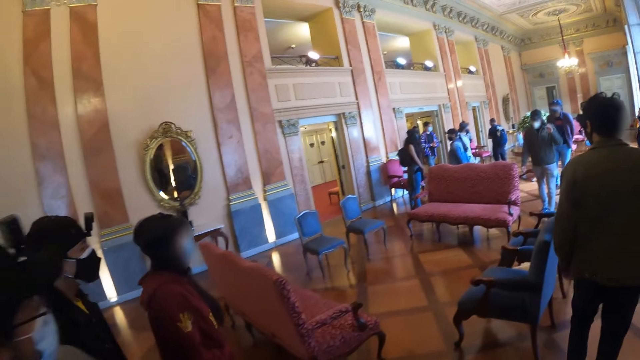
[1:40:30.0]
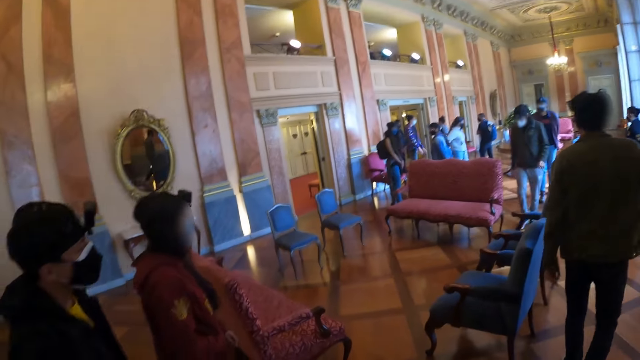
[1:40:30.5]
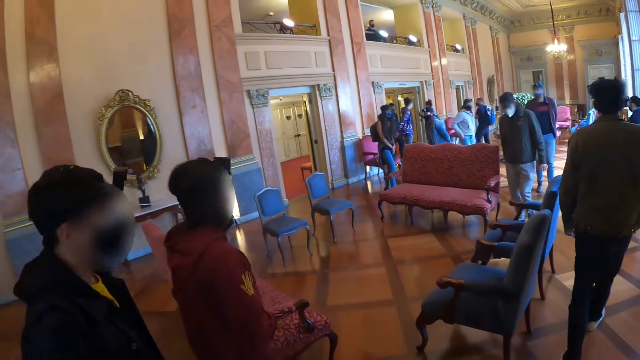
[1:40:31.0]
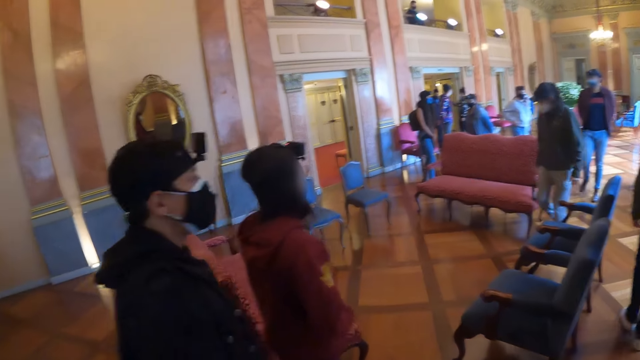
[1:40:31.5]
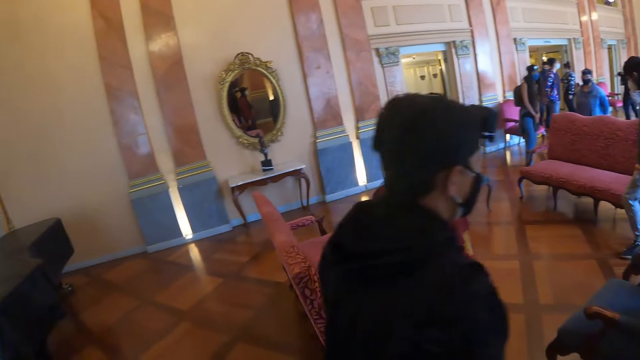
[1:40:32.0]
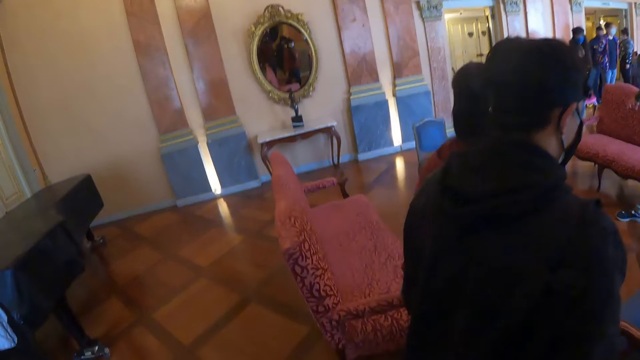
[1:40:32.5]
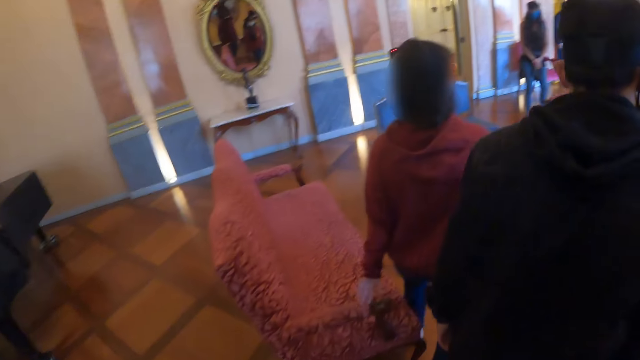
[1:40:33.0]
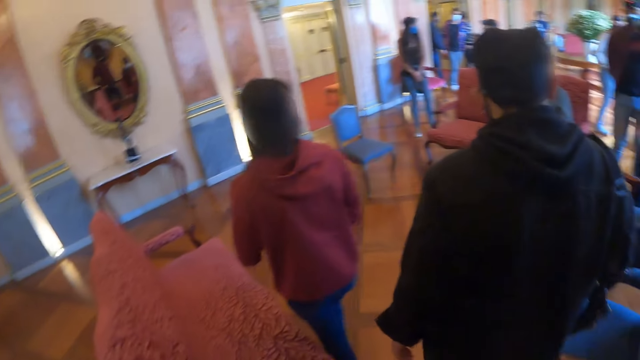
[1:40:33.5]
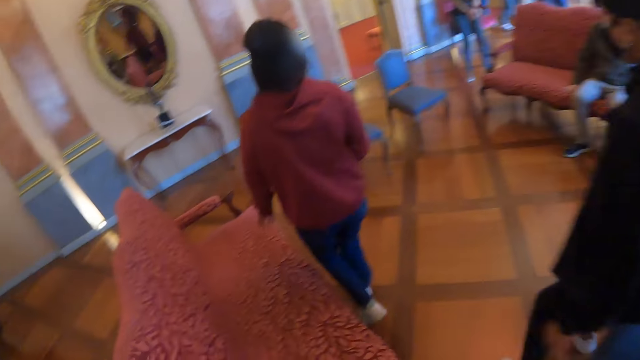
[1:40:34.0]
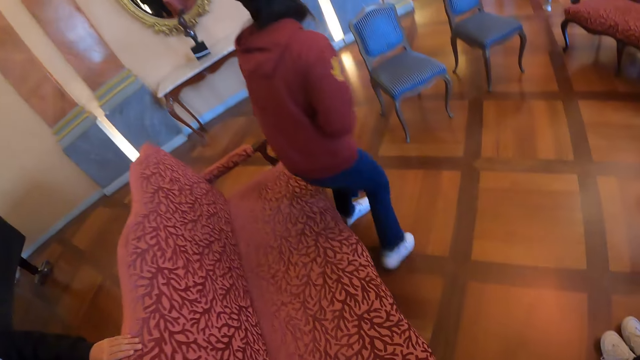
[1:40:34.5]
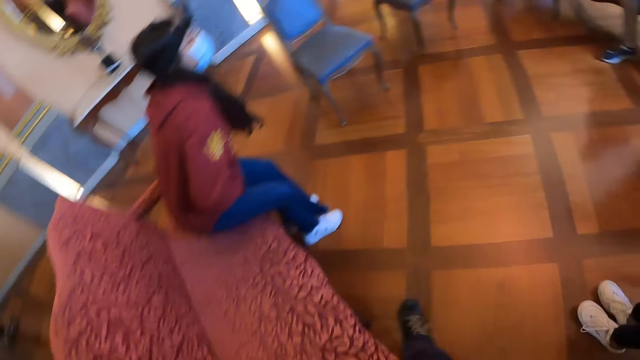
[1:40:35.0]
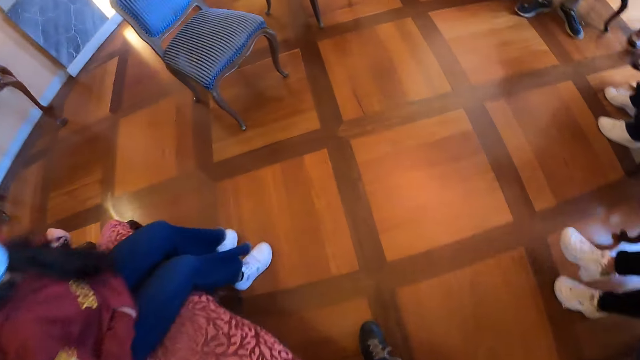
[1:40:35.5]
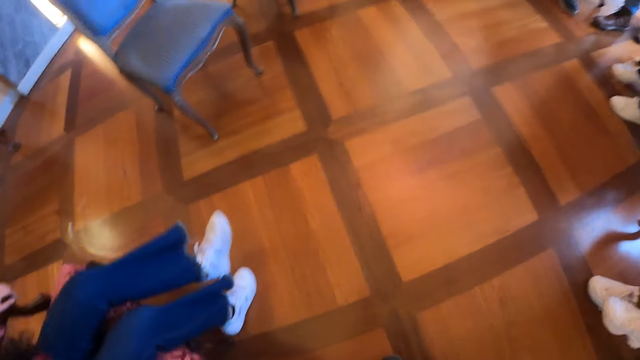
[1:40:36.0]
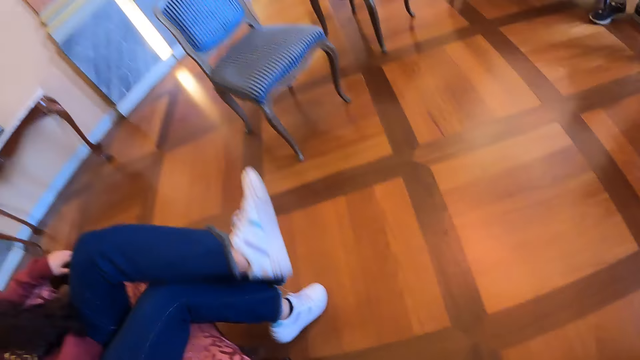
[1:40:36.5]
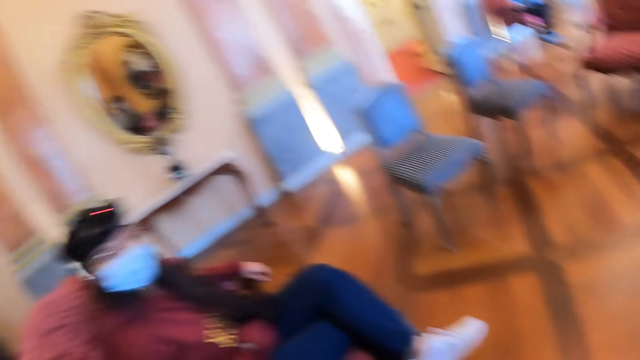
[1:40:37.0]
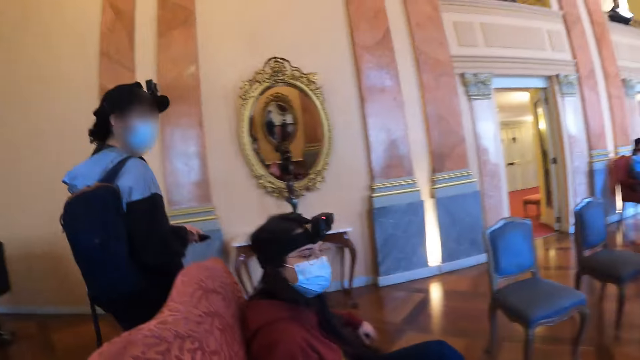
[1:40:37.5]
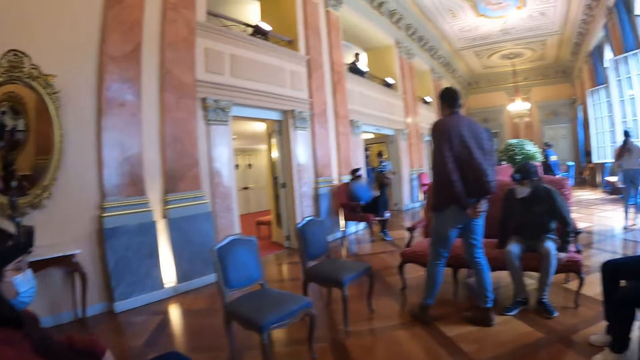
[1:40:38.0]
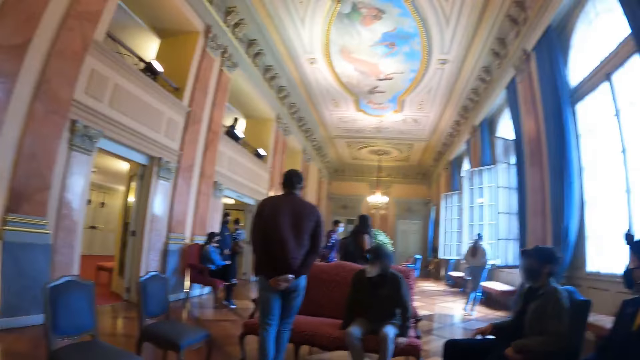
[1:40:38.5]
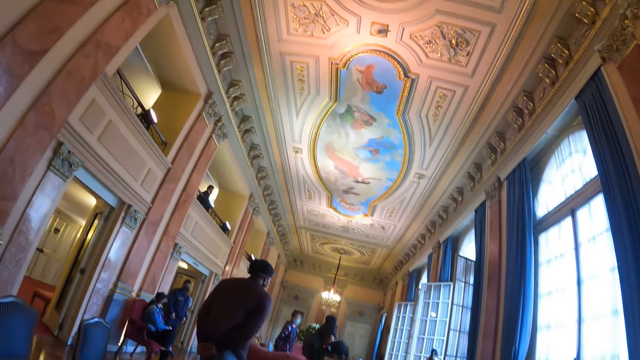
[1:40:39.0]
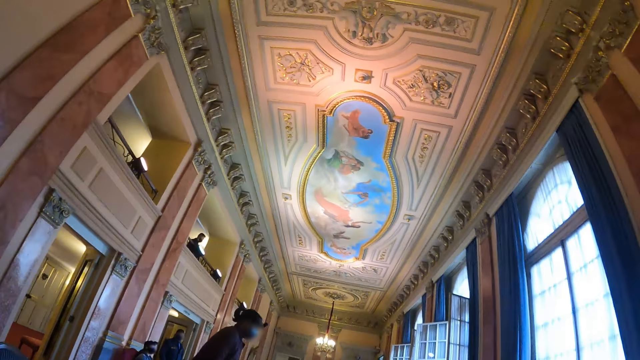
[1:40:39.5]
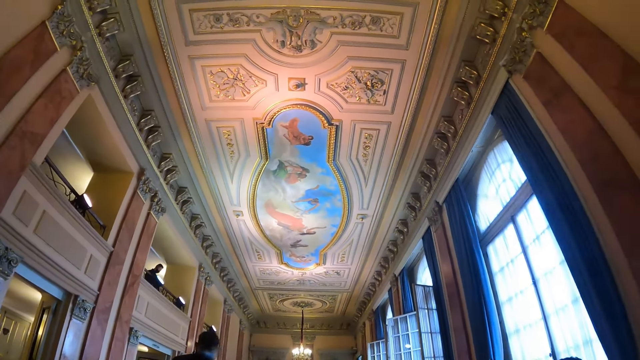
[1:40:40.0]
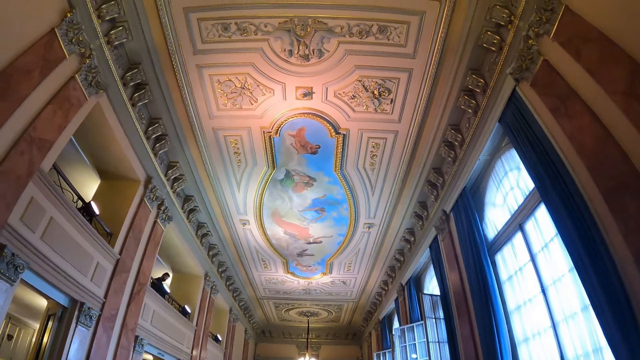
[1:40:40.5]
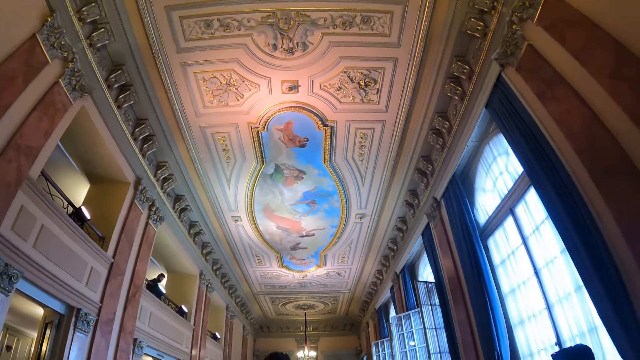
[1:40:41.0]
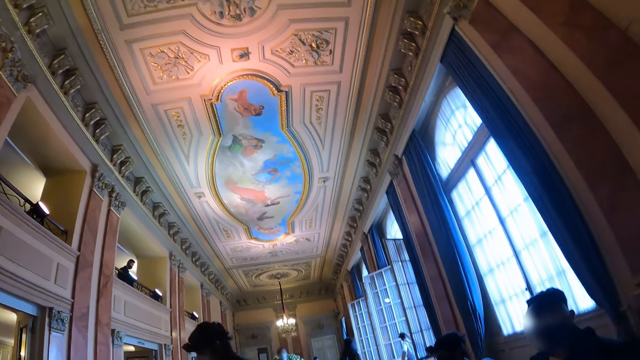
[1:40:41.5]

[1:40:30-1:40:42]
The camera wearer walks around.

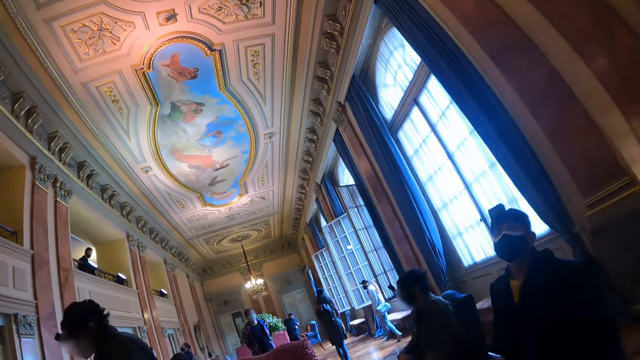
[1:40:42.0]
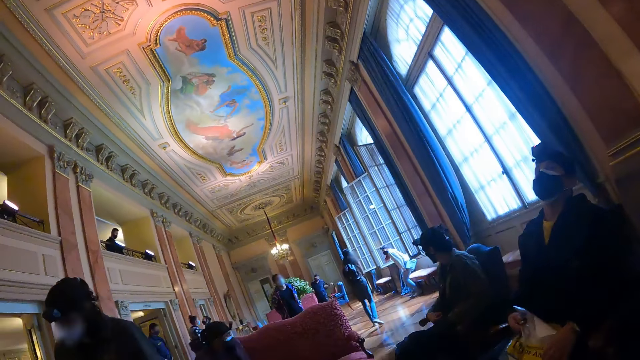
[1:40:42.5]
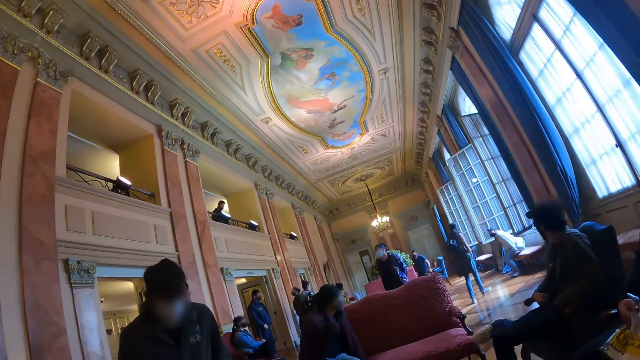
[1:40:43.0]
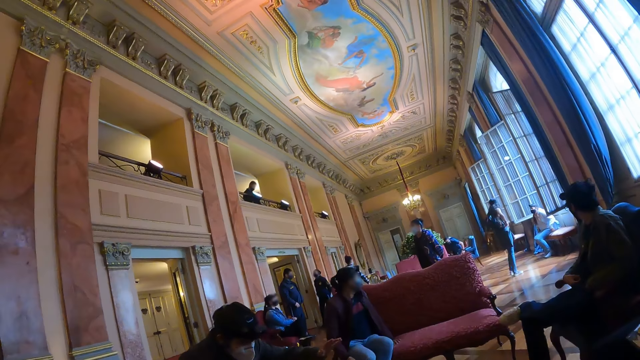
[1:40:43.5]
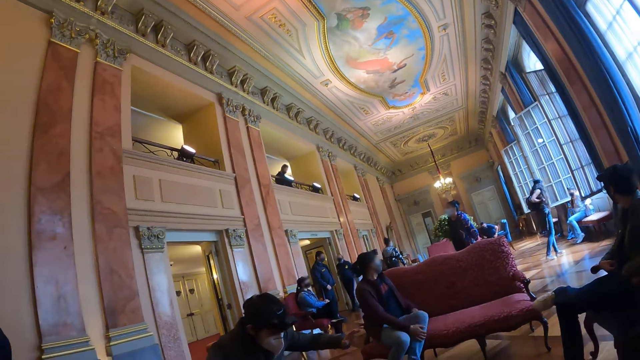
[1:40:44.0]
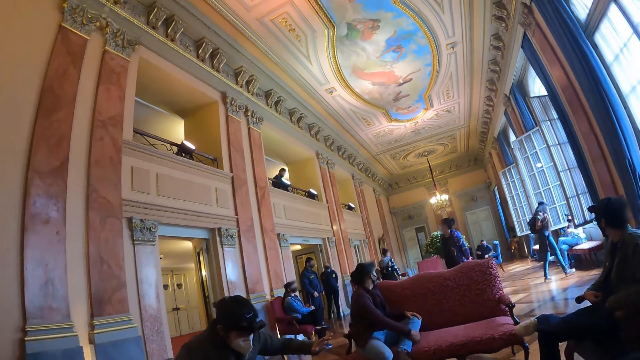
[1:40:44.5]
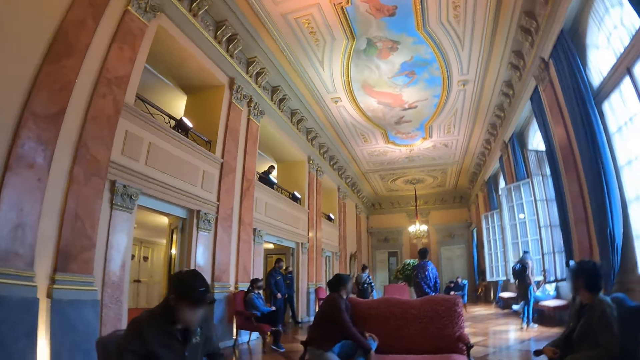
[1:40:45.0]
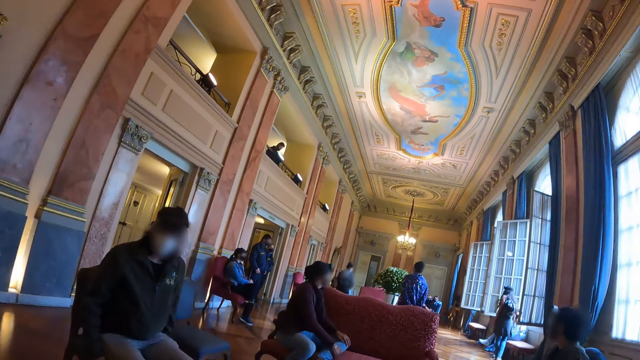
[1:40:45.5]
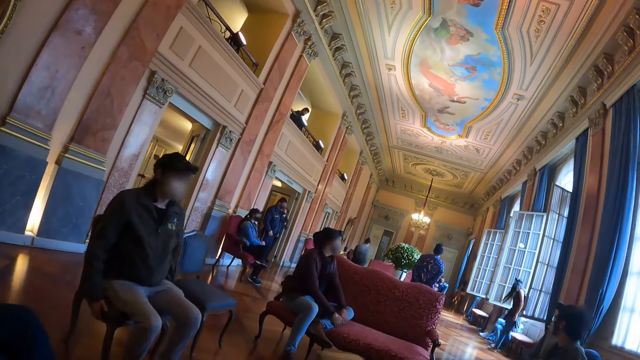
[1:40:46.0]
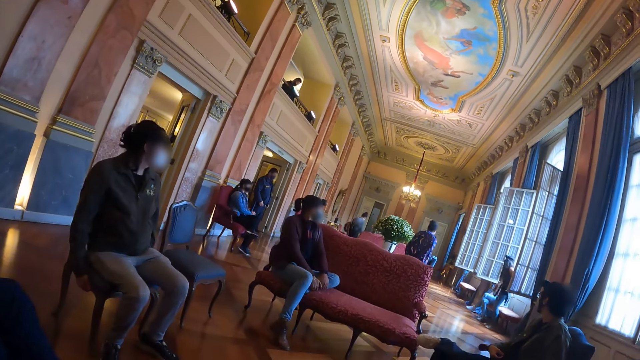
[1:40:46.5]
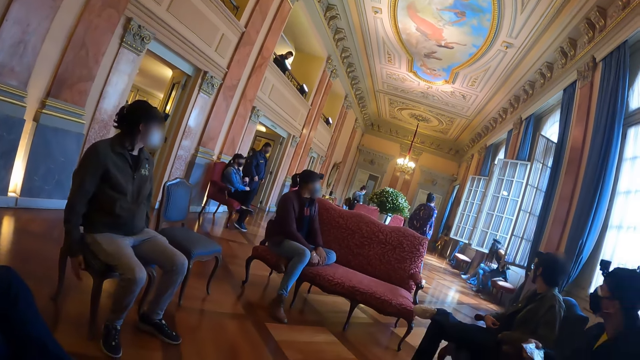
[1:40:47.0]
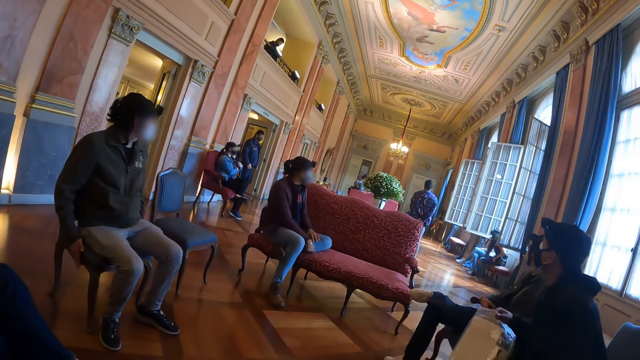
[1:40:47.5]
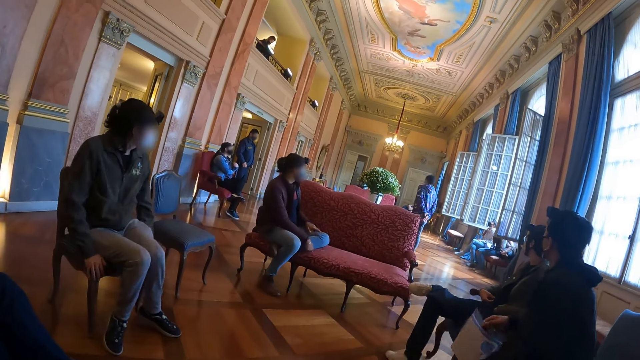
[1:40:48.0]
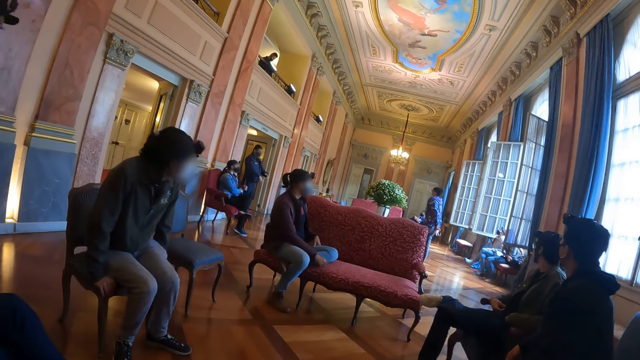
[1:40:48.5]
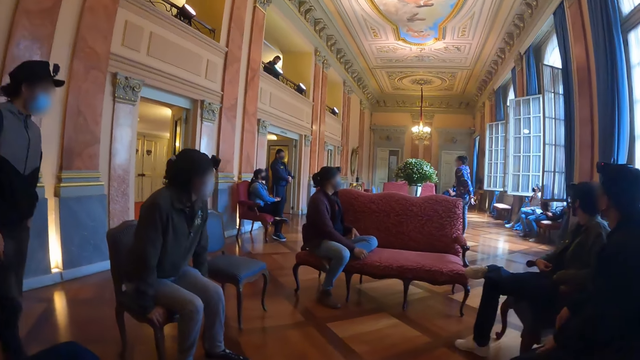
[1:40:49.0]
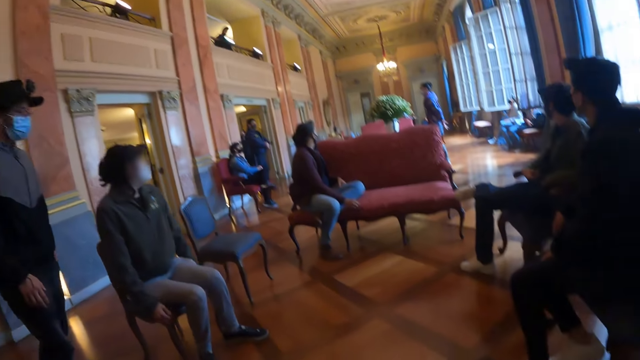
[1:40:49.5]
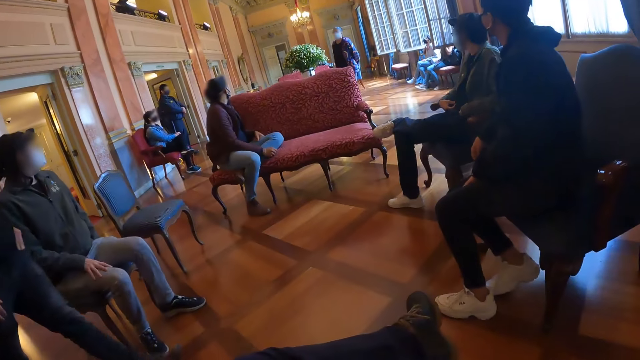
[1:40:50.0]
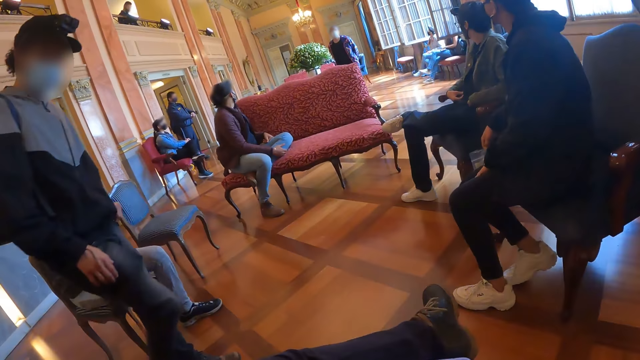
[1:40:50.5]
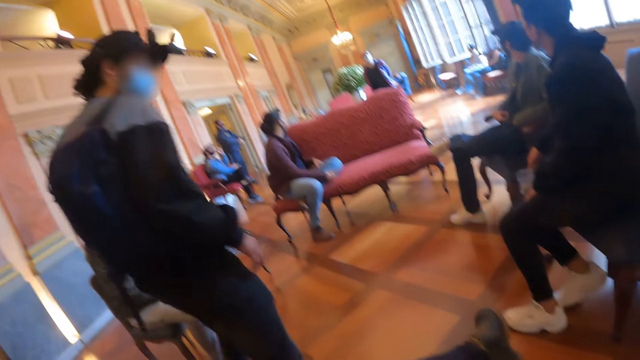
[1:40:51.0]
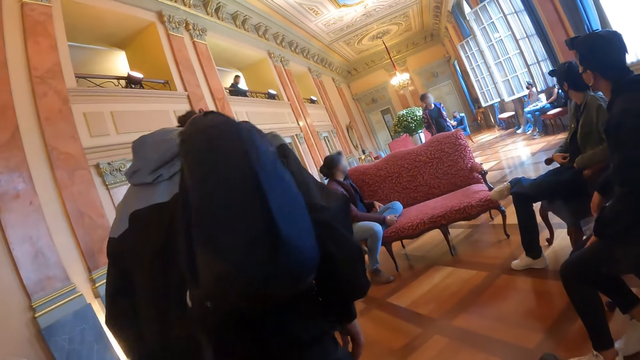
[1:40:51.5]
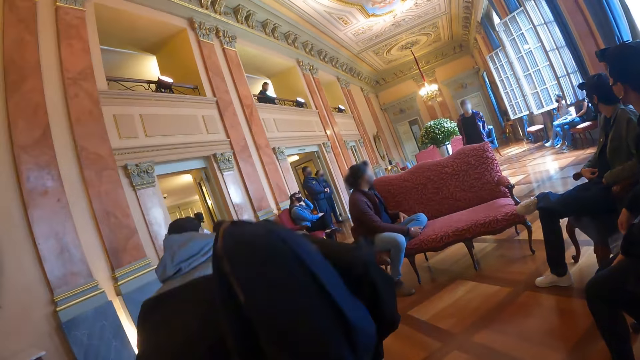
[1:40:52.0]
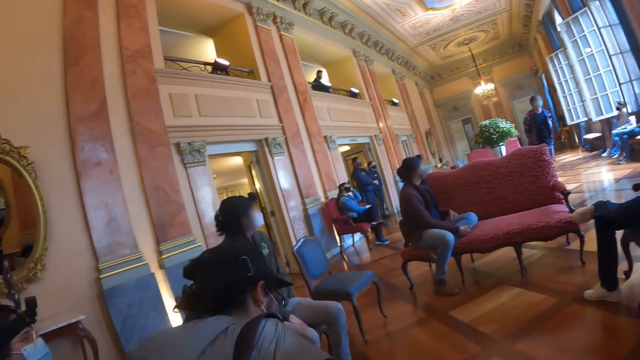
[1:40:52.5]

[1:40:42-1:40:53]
The camera wearer sits.
